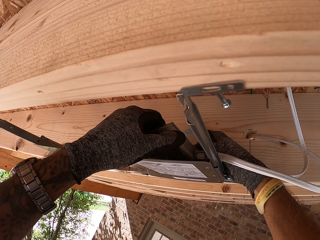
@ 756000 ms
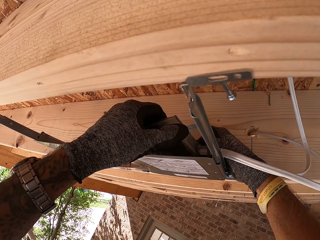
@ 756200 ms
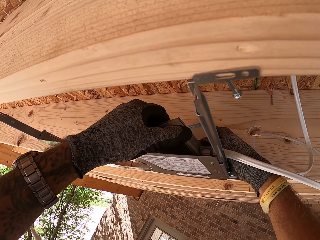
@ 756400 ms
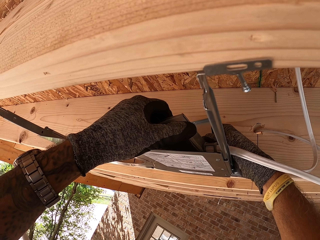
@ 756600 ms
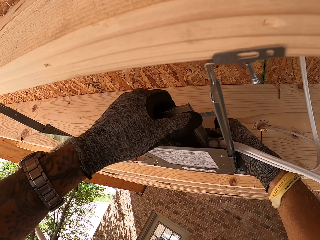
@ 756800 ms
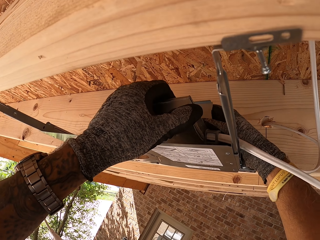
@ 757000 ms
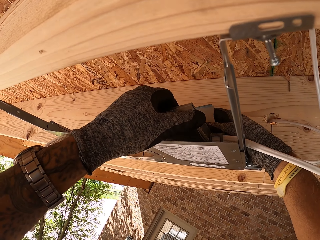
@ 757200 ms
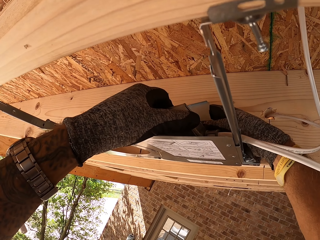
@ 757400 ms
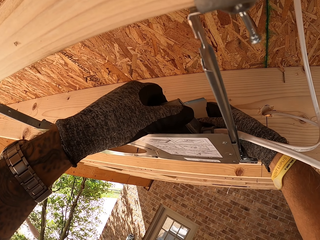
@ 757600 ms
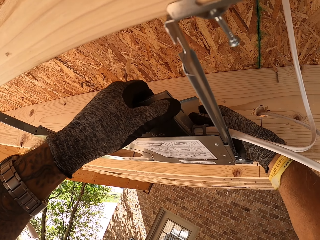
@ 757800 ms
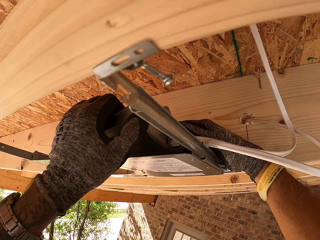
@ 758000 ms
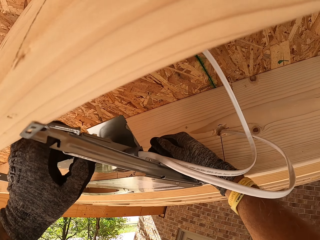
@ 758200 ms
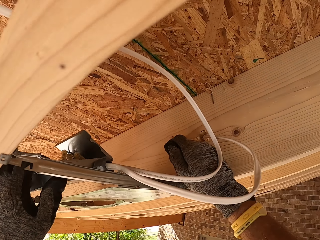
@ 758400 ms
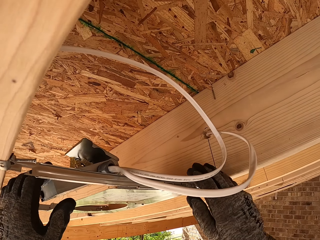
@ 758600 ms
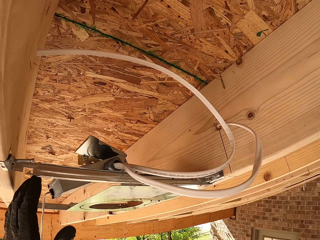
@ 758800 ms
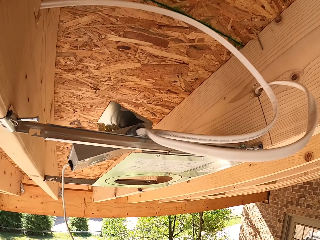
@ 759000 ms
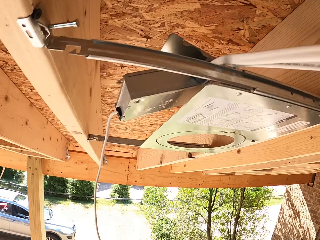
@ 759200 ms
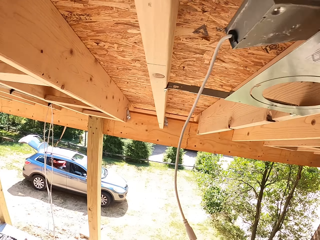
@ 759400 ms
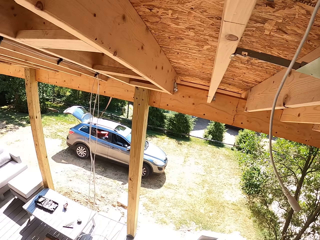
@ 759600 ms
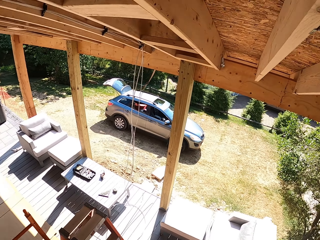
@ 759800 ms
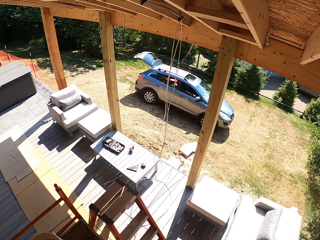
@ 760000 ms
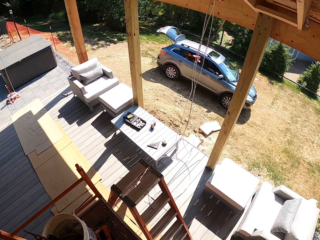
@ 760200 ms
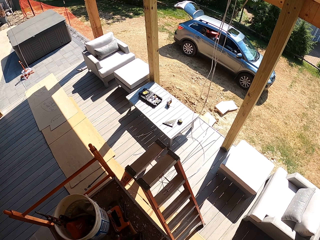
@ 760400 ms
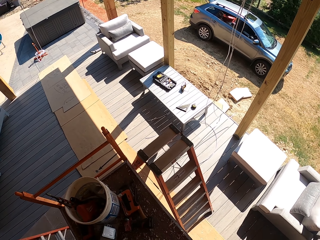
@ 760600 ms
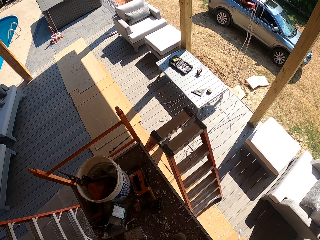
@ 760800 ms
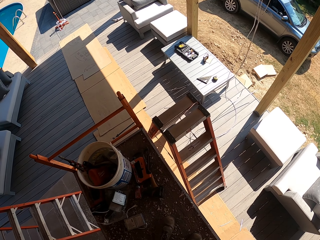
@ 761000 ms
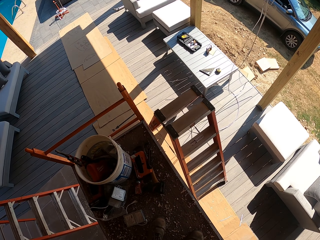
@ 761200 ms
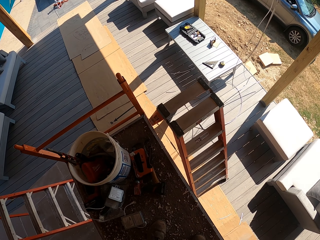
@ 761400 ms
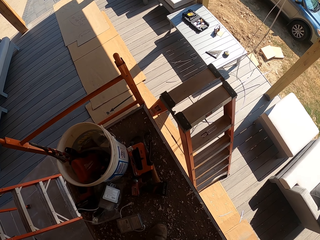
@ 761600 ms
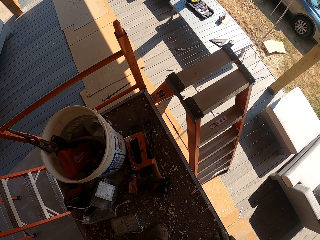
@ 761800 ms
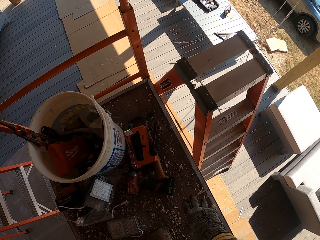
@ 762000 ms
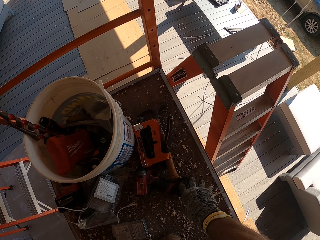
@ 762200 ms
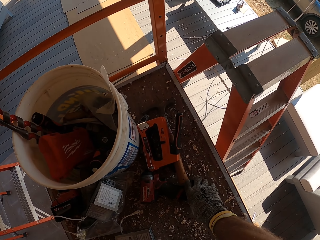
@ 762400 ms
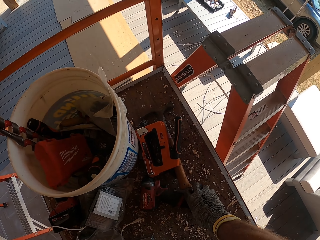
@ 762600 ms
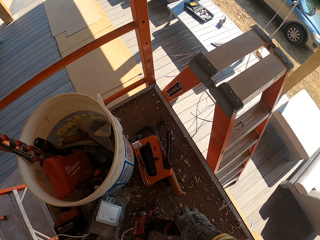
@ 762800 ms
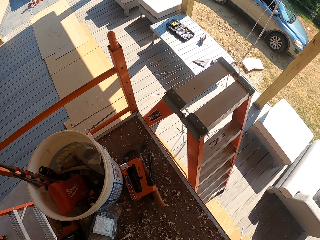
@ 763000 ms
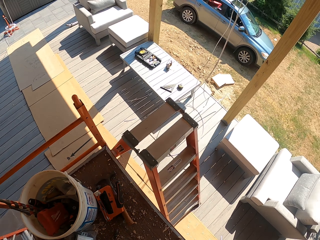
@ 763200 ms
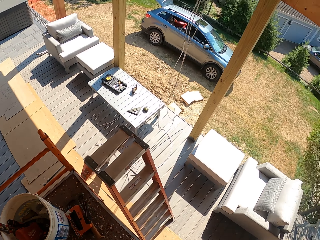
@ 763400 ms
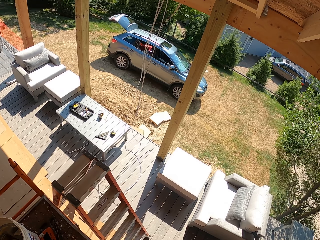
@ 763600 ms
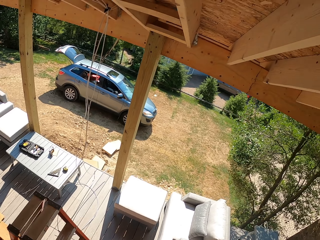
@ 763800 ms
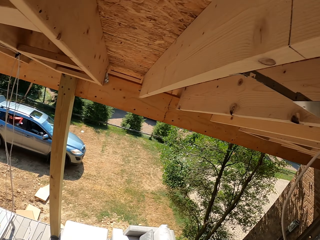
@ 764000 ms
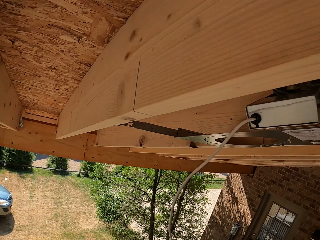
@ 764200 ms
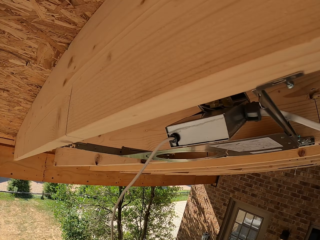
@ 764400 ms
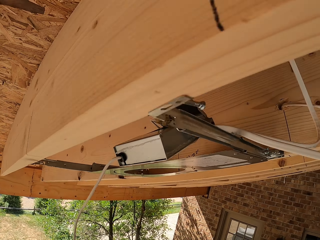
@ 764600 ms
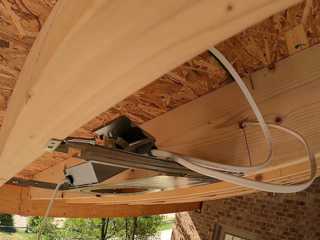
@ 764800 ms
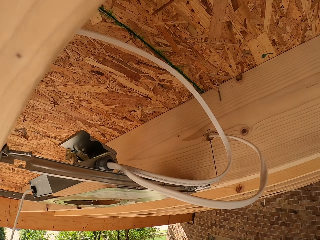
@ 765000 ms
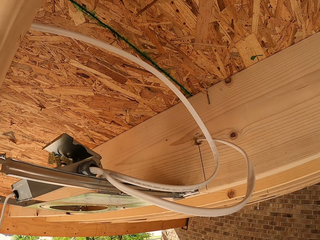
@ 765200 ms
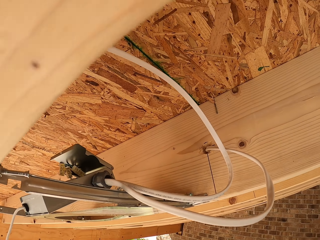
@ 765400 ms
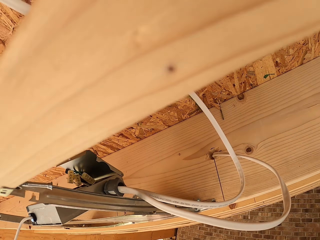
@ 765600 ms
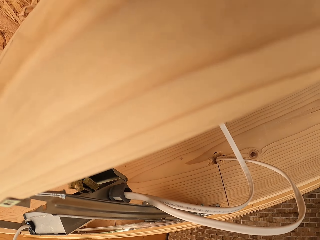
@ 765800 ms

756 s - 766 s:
The camera wearer pauses. They turn around. They pick up the drill gun.

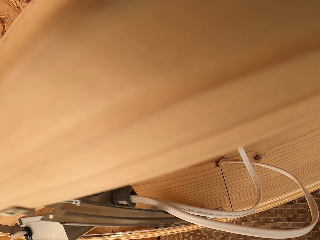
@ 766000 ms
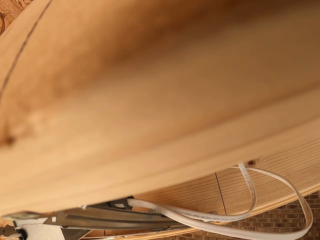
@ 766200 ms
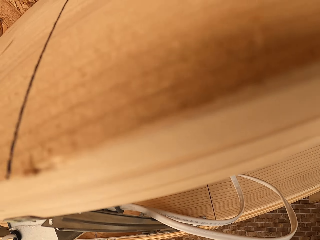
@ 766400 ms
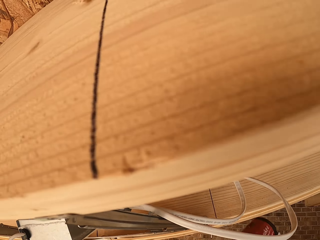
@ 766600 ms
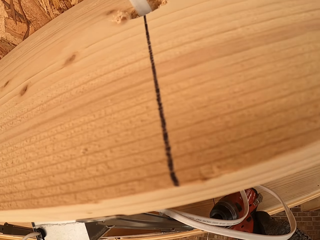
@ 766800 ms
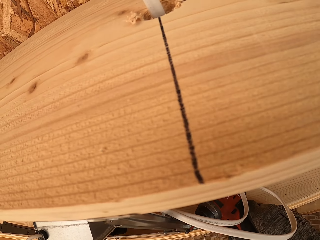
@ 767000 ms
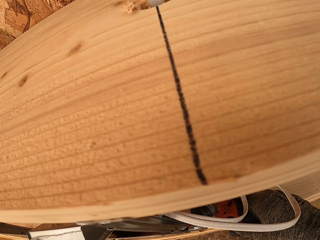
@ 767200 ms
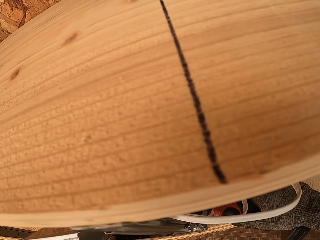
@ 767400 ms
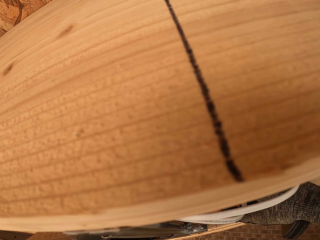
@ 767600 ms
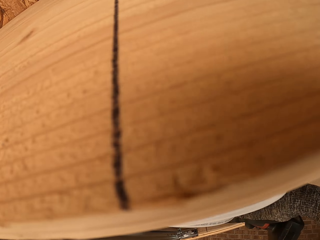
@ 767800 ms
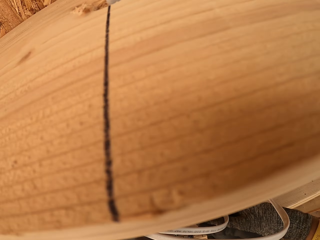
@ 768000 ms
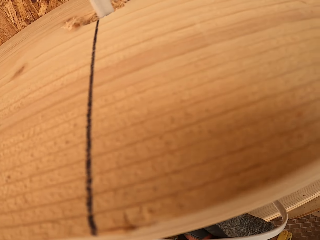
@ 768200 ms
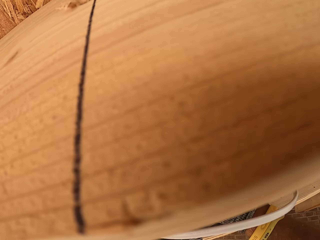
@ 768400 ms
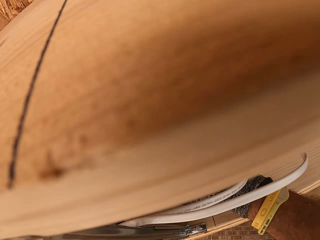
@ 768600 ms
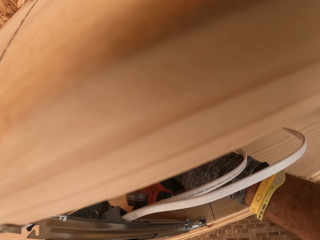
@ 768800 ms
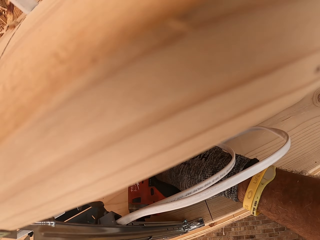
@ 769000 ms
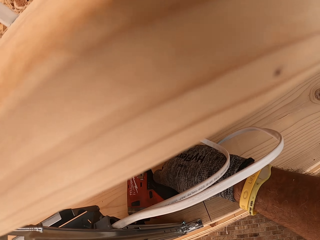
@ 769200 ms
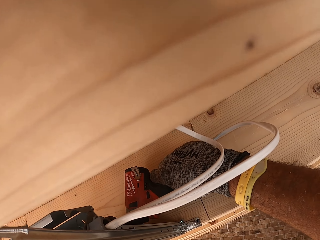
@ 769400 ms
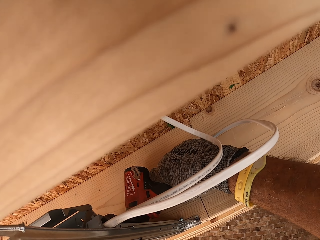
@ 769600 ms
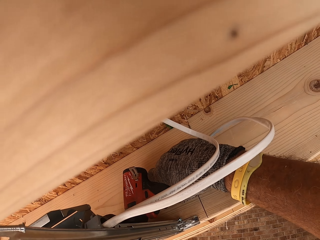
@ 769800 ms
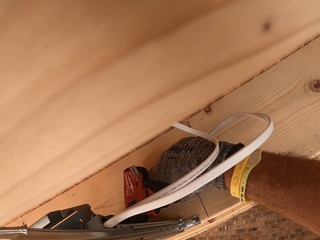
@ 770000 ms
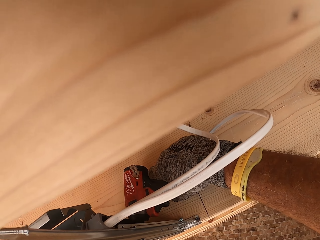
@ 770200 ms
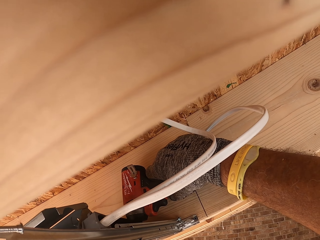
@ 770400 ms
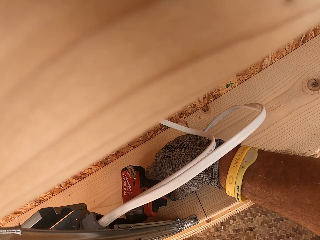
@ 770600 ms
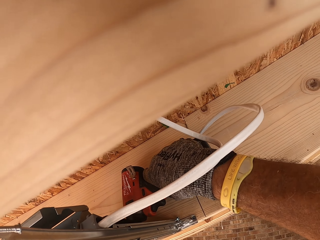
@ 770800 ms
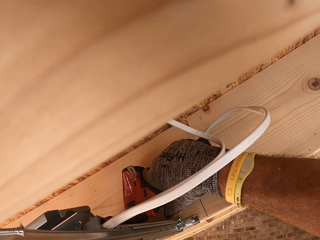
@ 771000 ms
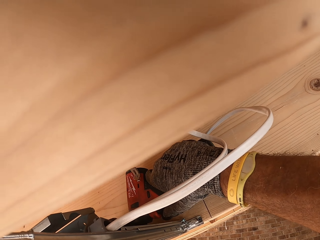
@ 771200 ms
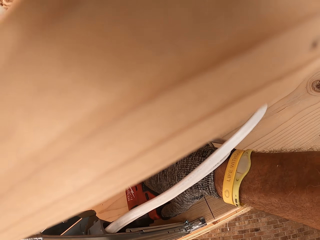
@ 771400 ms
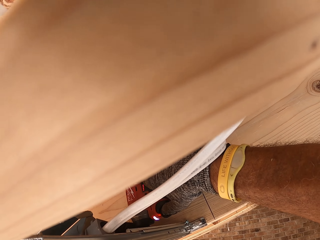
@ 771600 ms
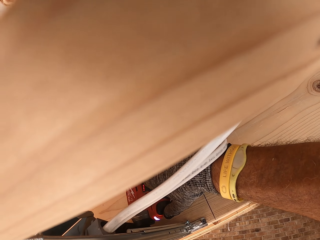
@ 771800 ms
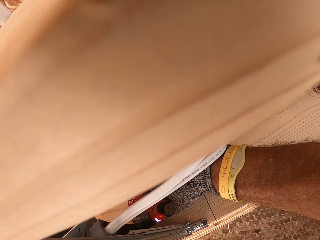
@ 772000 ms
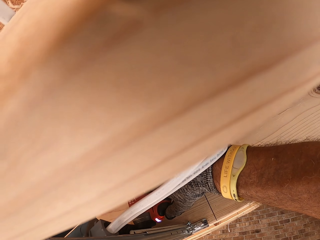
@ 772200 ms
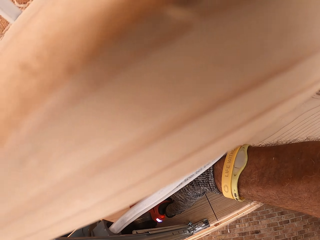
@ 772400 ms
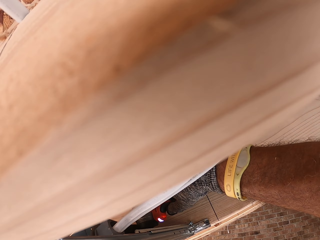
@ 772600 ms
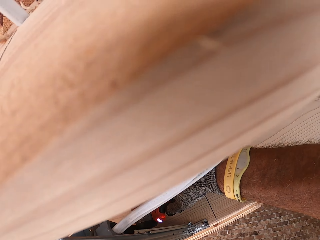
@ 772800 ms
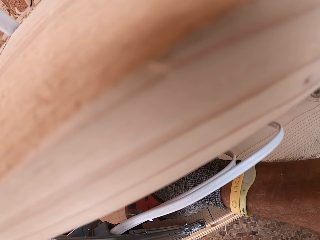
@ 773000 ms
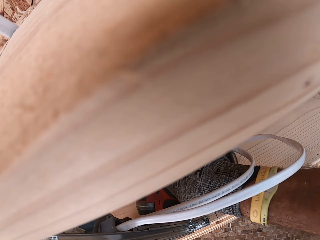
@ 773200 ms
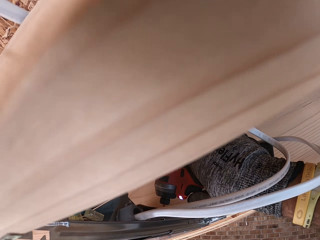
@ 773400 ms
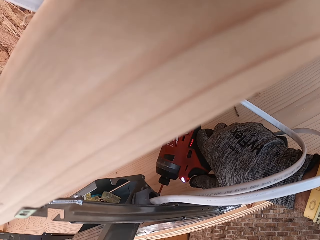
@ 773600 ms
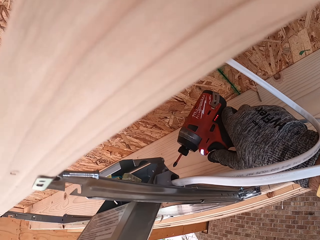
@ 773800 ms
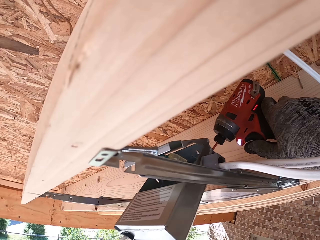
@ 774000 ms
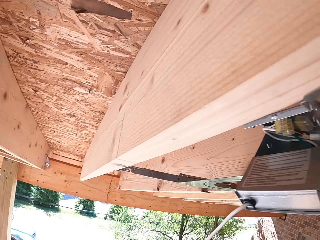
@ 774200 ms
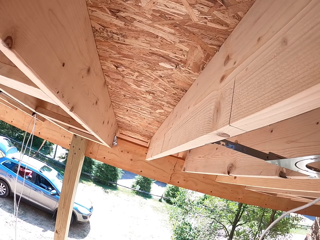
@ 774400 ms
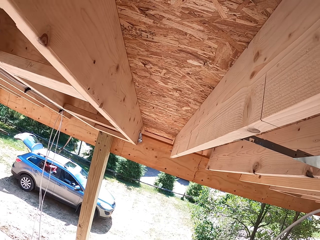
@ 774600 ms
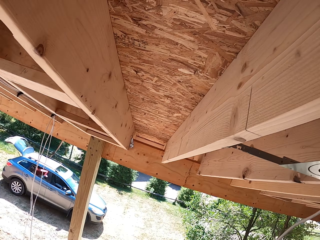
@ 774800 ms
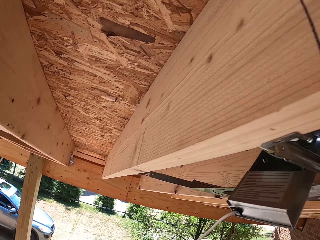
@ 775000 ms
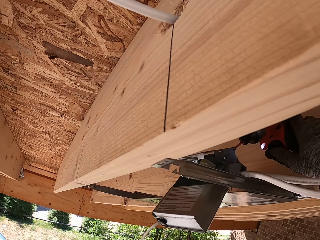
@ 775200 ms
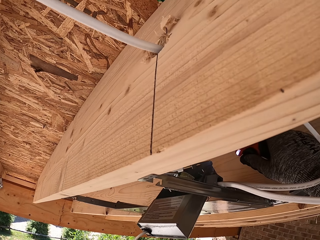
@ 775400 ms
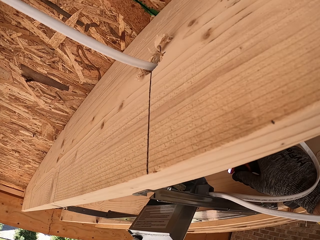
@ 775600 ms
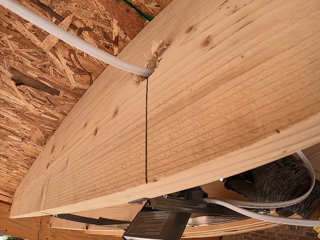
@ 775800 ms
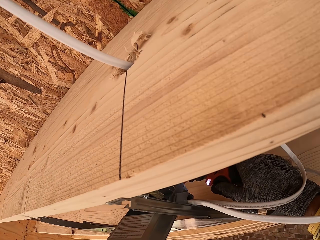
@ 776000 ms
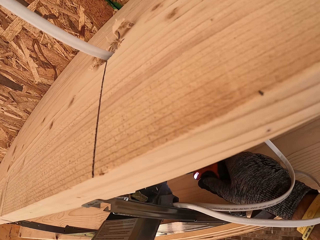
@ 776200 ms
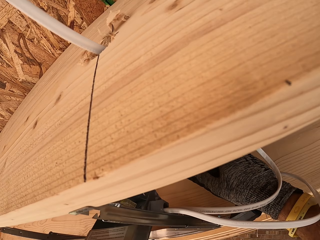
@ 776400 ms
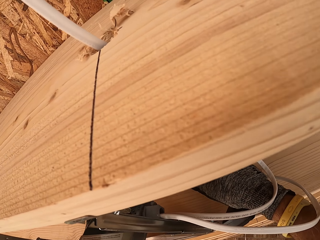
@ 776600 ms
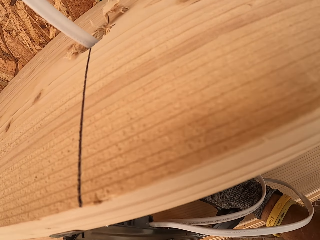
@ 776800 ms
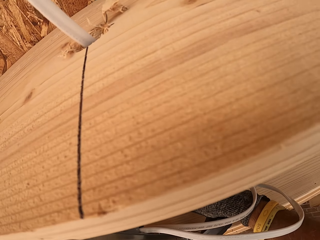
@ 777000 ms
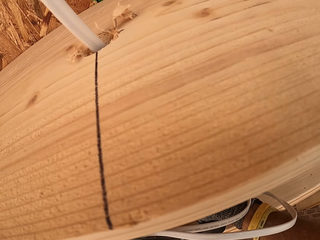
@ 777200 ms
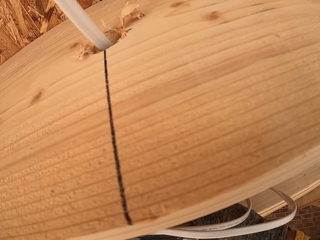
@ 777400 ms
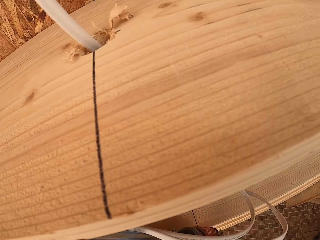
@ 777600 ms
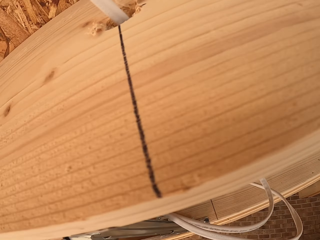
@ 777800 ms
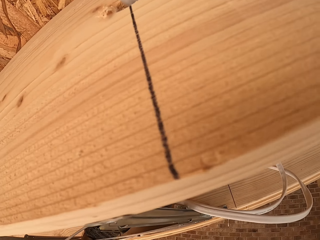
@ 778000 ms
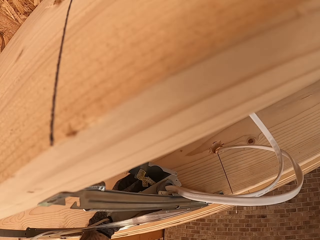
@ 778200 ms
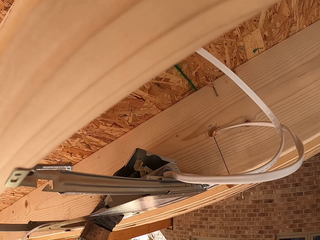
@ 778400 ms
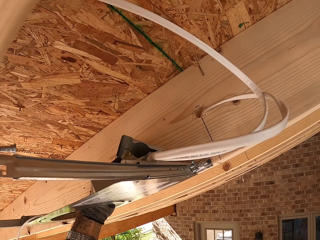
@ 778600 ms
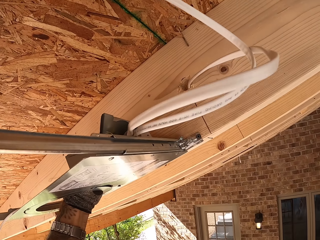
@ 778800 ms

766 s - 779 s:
The camera wearer drills the LED light cover. They pause and withdraw the drill.
